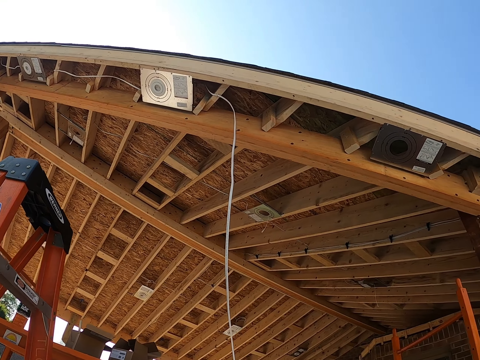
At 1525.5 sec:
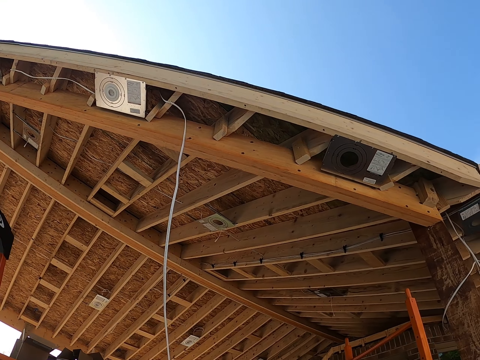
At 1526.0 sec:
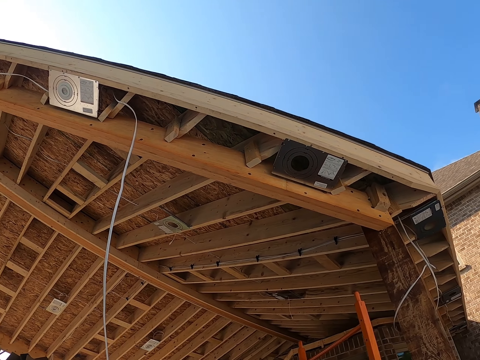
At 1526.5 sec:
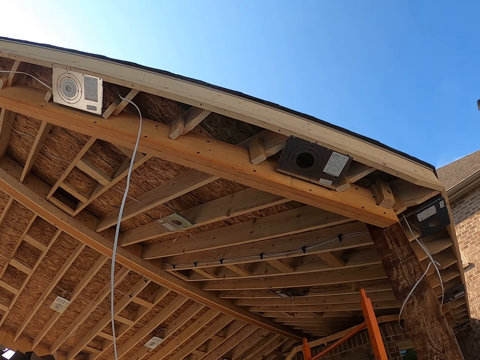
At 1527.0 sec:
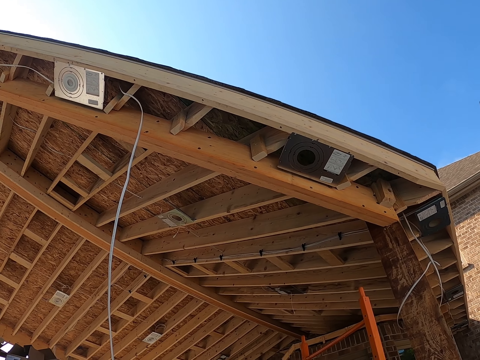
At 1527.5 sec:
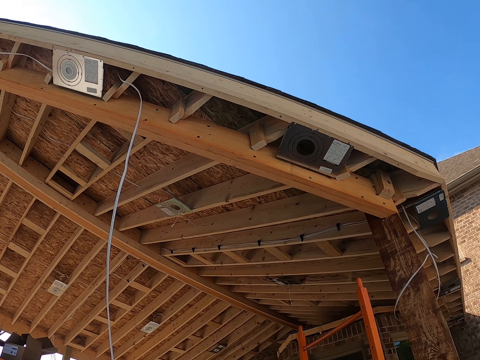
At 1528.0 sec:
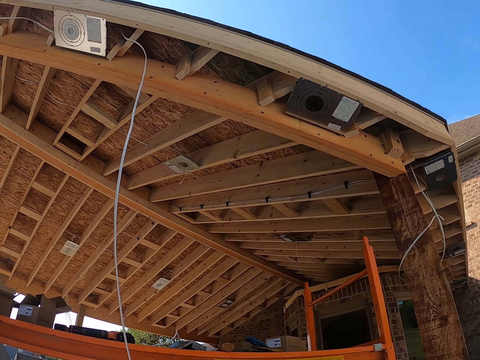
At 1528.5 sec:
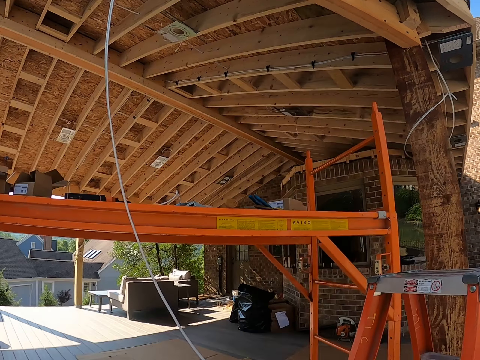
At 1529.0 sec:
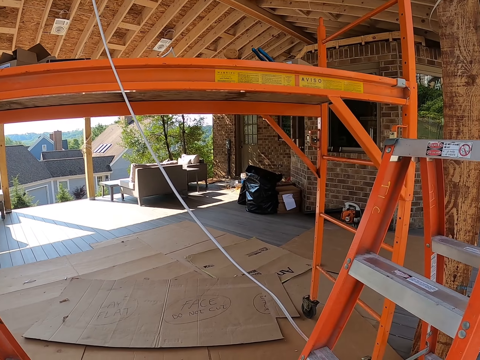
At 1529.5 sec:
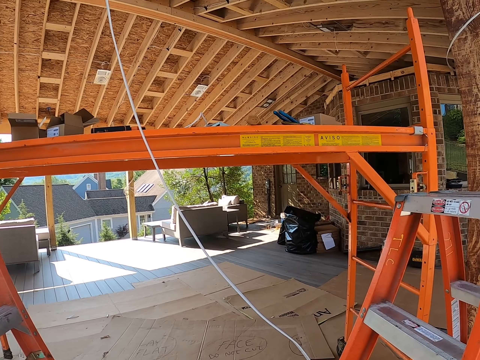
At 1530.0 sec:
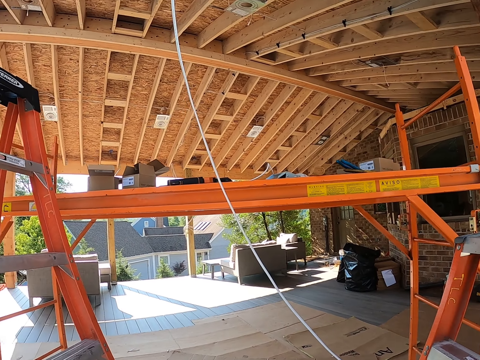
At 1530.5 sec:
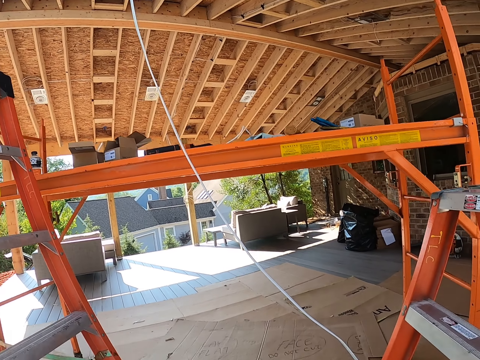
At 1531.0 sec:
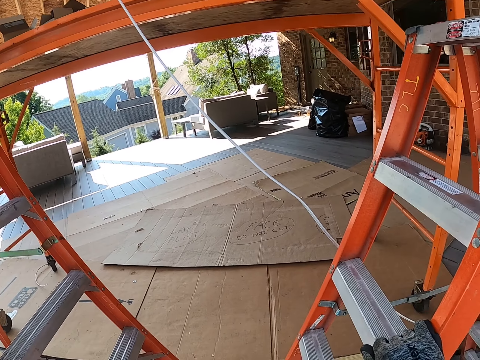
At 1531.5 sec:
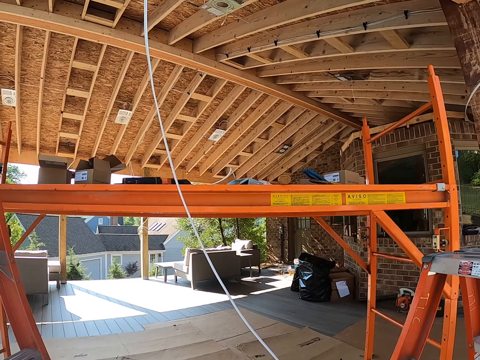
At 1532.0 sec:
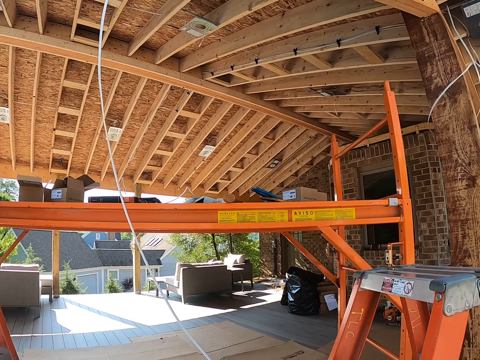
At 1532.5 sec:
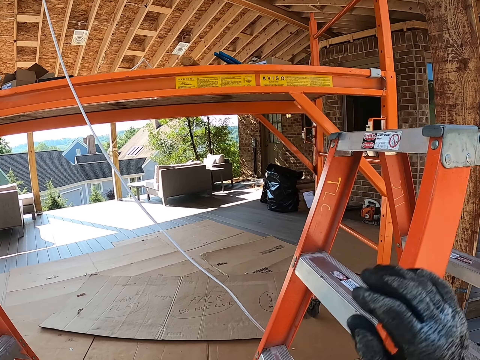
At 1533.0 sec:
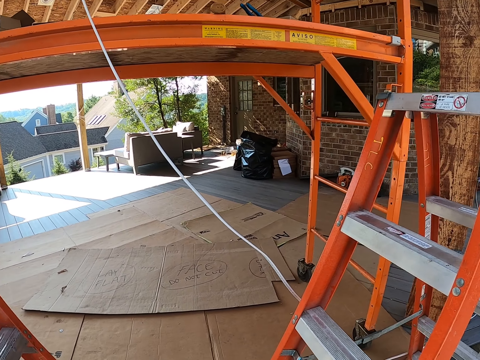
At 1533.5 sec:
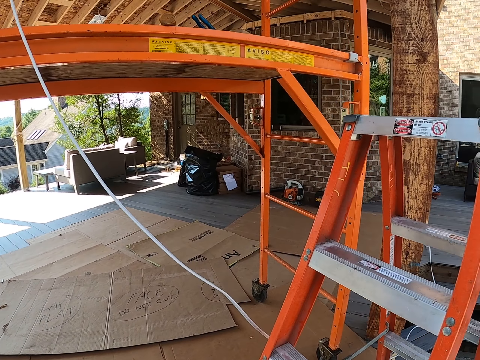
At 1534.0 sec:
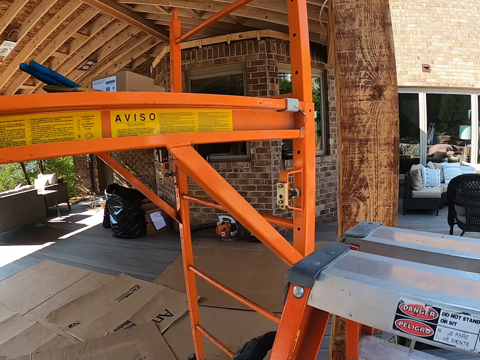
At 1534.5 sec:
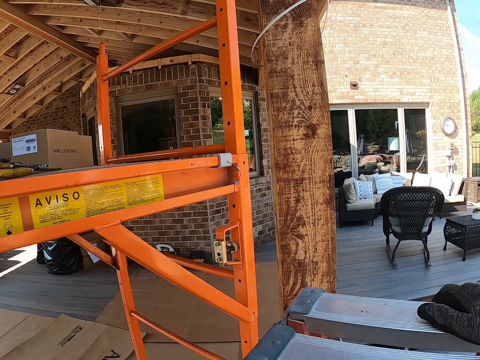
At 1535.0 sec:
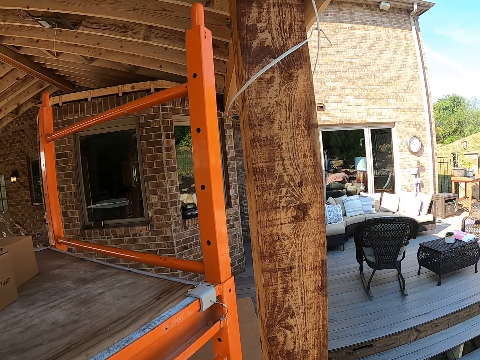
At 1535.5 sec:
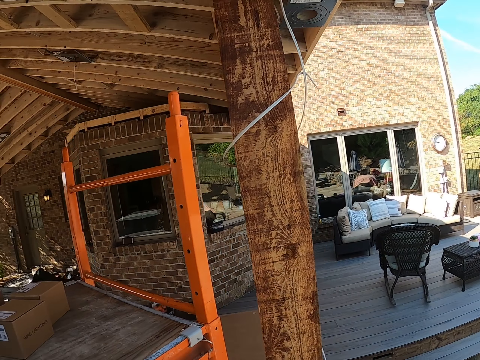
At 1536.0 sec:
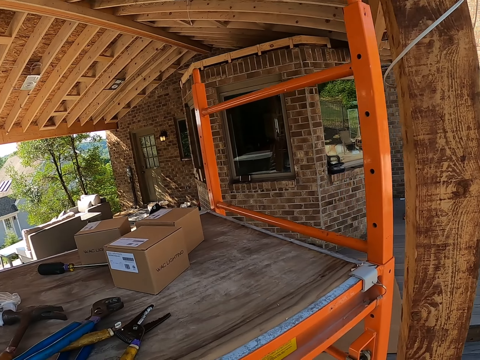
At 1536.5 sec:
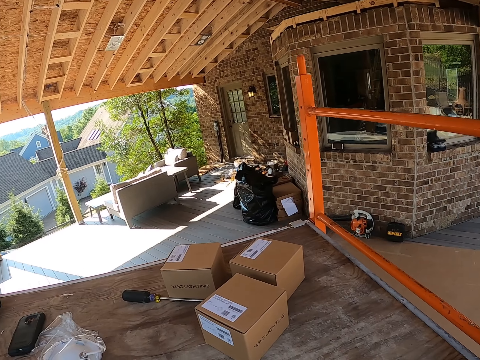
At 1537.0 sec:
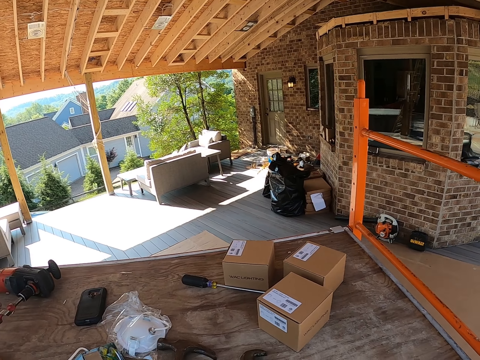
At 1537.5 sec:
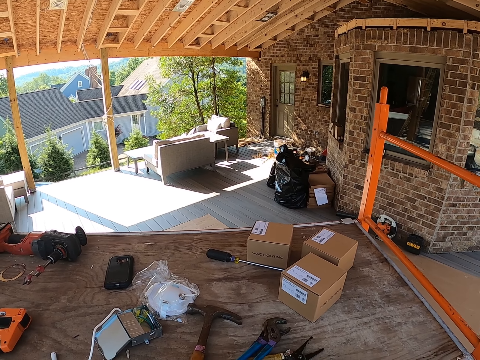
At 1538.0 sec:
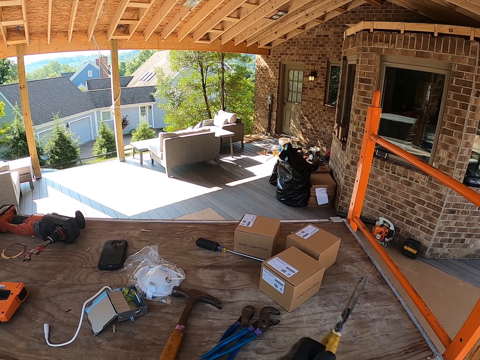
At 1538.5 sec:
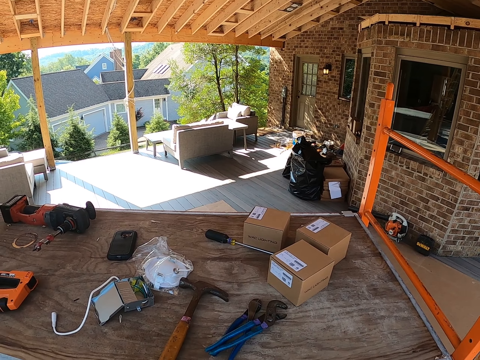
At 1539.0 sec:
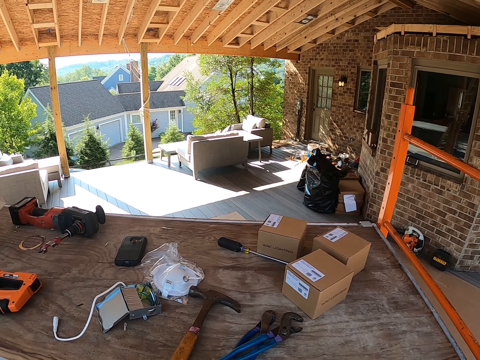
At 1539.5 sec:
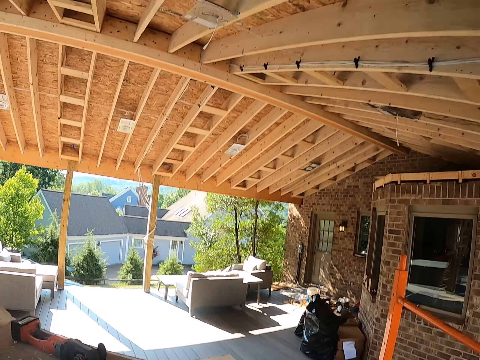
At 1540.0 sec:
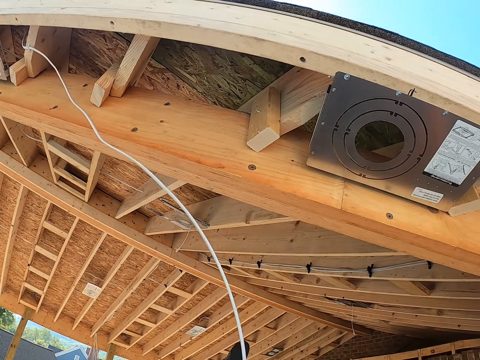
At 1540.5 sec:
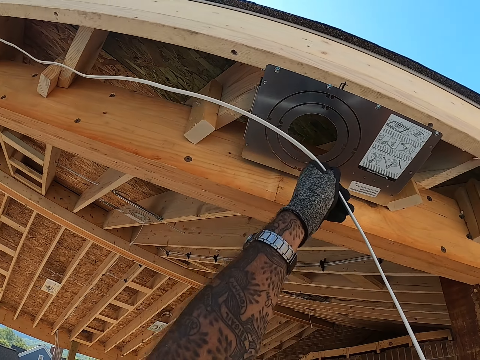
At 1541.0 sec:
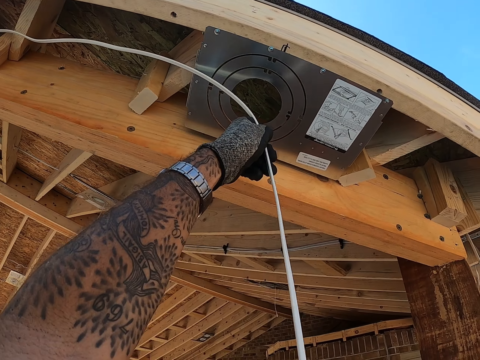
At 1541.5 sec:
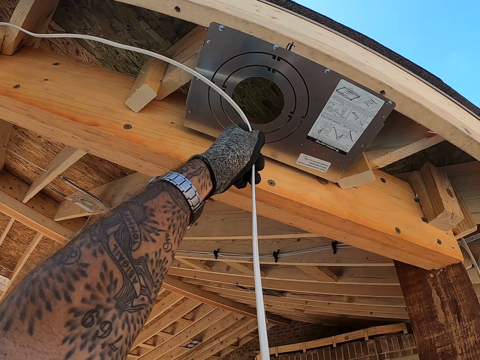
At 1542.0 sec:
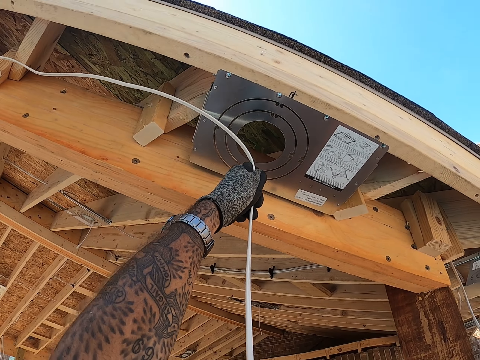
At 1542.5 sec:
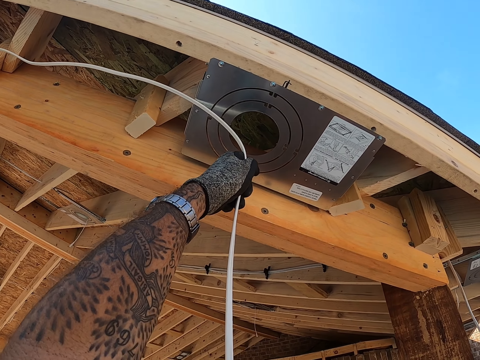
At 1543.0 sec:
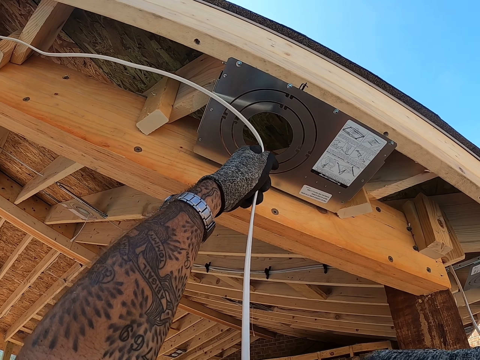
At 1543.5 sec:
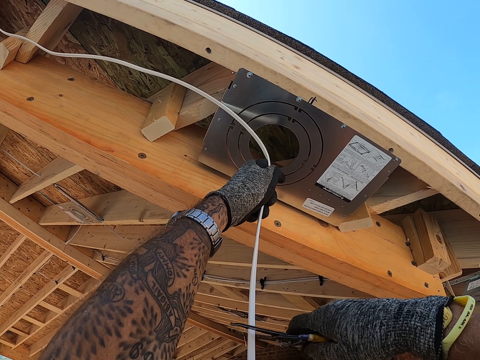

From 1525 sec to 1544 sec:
The camera wearer looks at the roofs. They stare around. They climb up the ladder. They place a hand on the ladder. They walk around. They take the pliers. They hold the screwdriver. They pull the cable. They adjust the cable. They place the cable on something.

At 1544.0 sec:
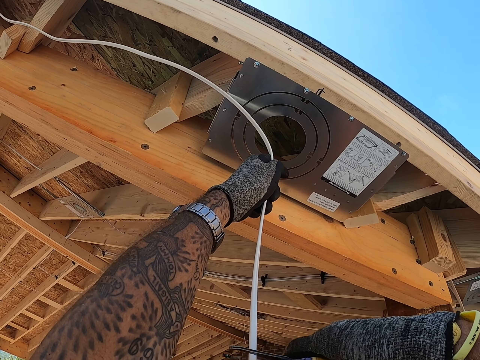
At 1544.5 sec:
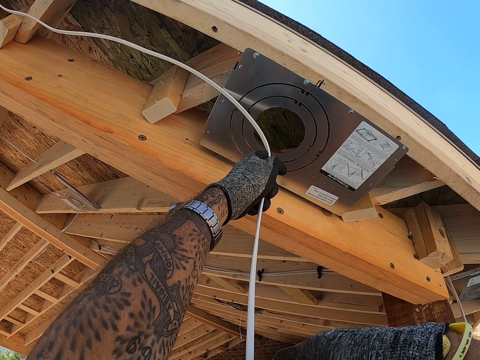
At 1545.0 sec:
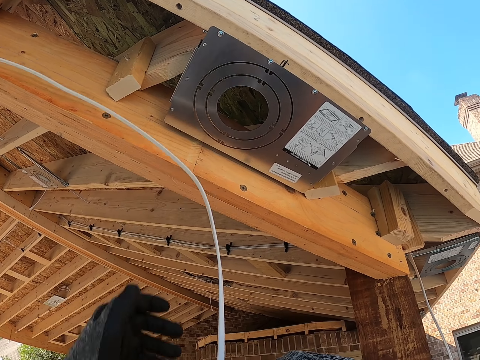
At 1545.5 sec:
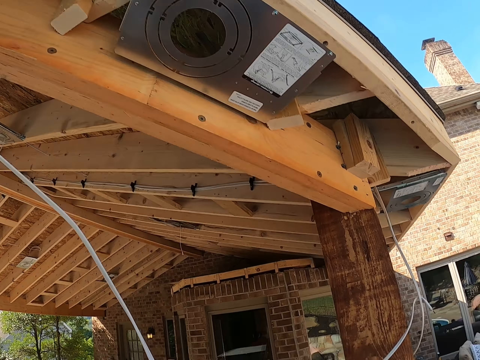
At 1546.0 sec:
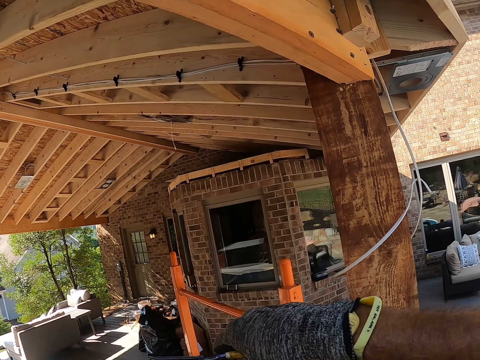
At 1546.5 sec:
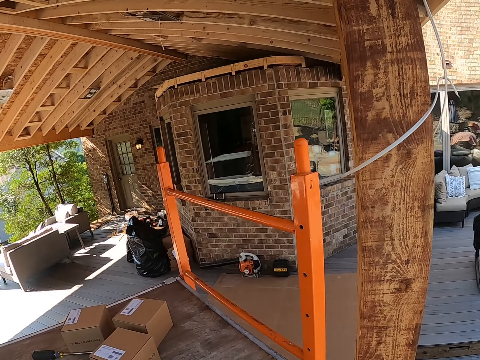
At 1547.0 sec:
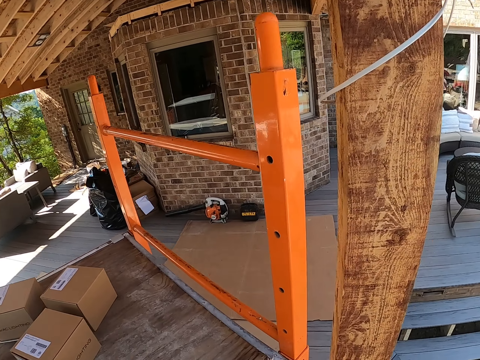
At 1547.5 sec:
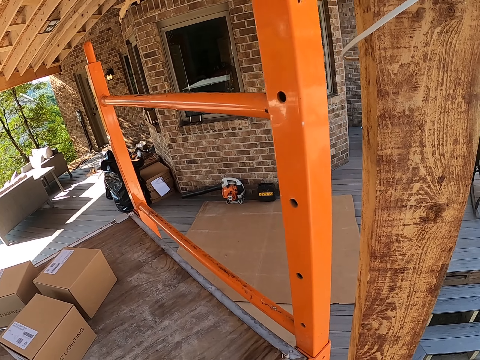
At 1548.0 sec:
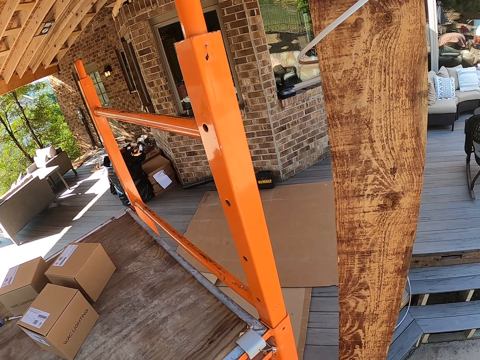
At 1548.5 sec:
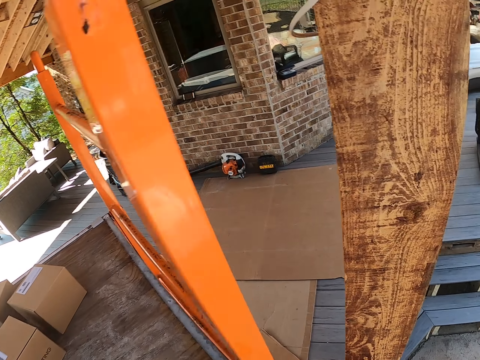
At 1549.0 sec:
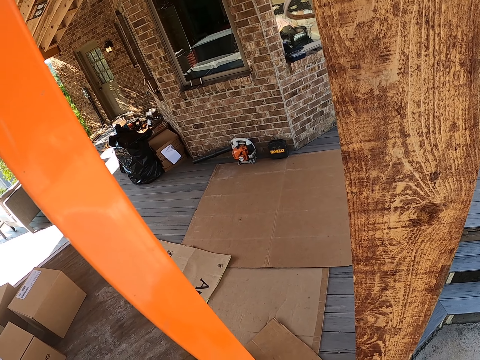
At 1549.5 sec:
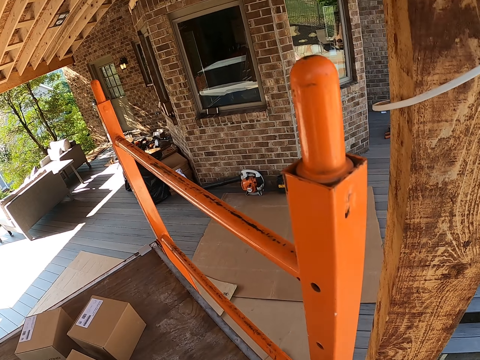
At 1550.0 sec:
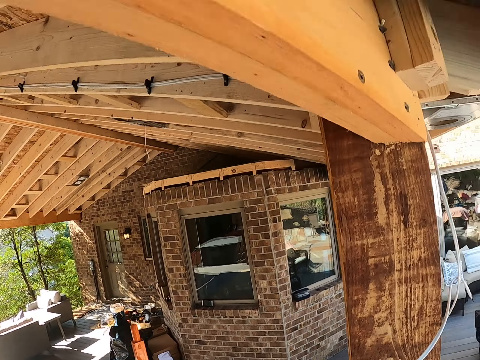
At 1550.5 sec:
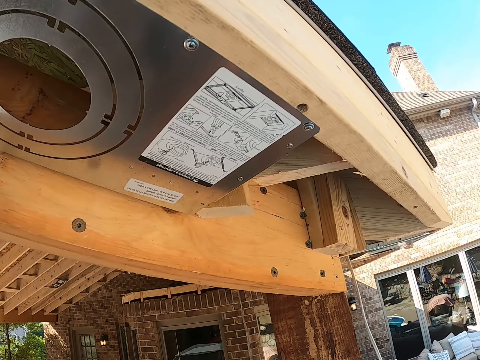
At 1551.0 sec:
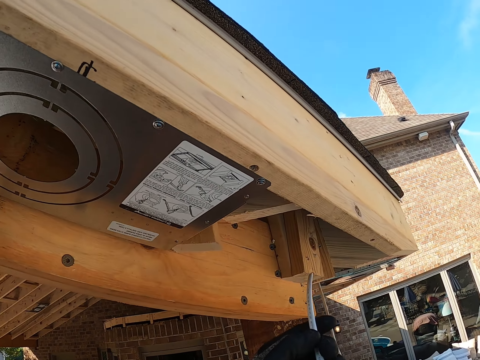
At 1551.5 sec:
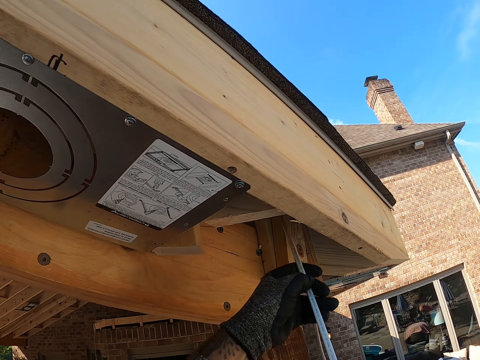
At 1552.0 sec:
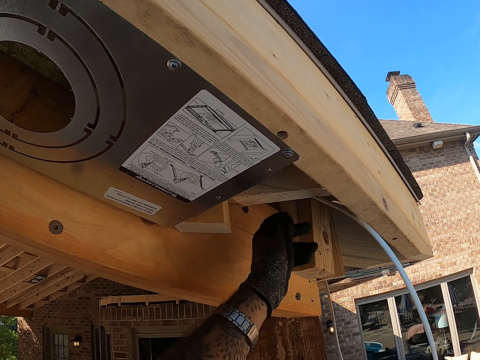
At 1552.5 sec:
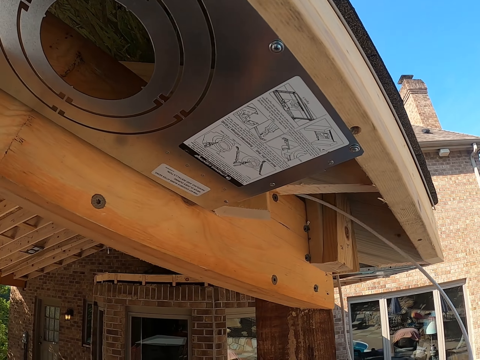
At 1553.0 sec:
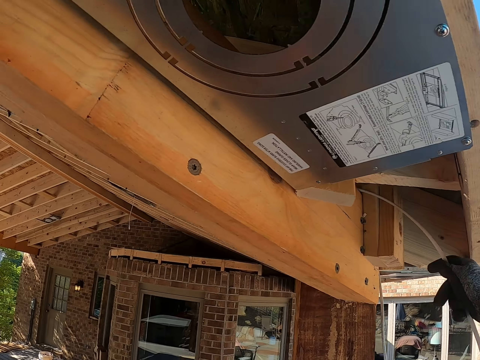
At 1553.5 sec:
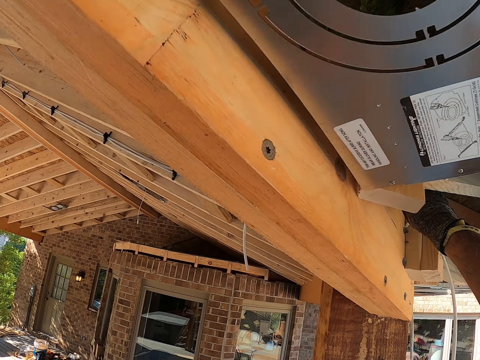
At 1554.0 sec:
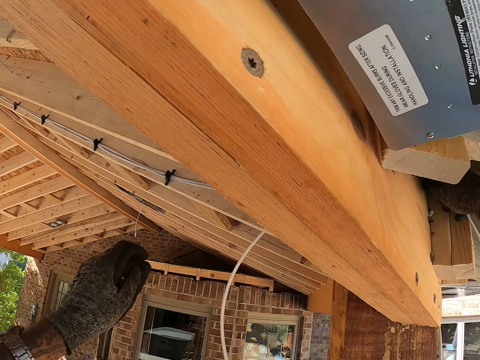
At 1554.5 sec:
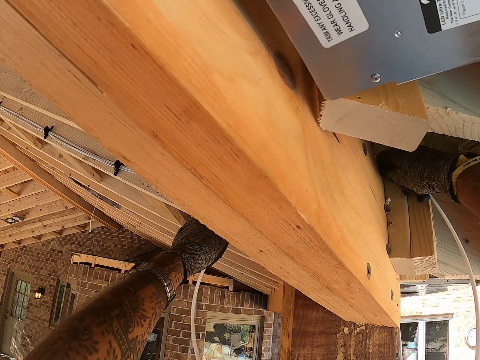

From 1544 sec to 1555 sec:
The camera wearer moves a hand from the cable. They hold a screw. They move around. They put the cable inside the roofs on the wood.
